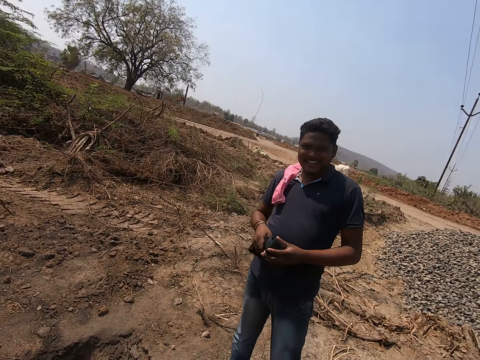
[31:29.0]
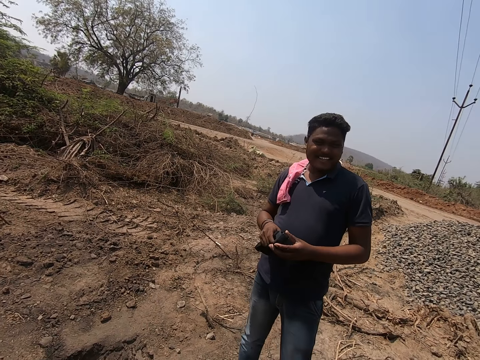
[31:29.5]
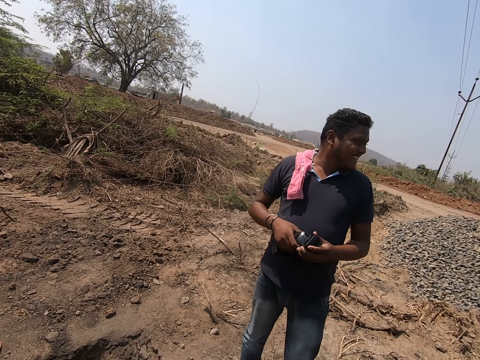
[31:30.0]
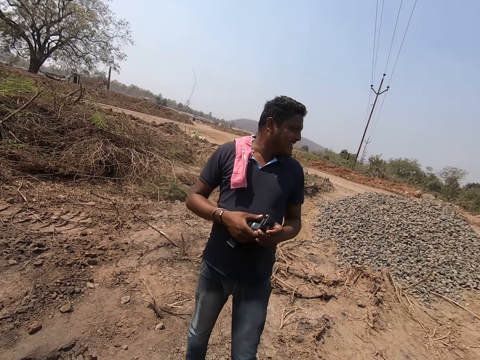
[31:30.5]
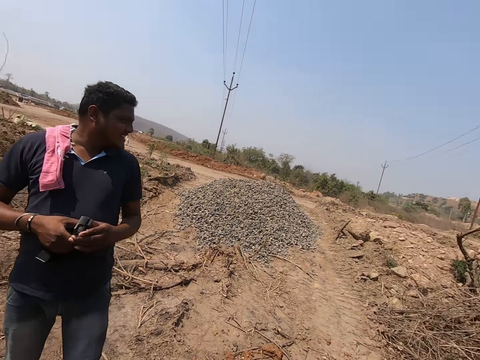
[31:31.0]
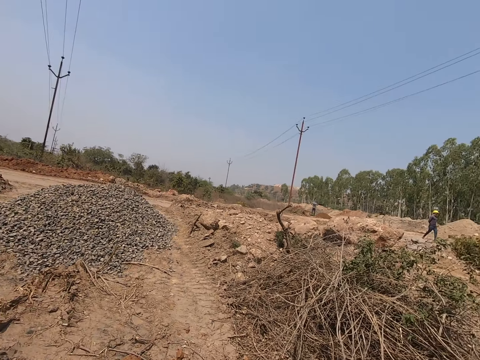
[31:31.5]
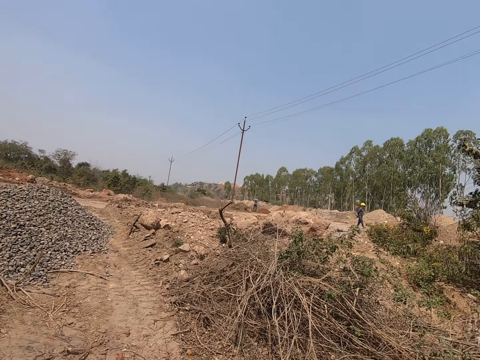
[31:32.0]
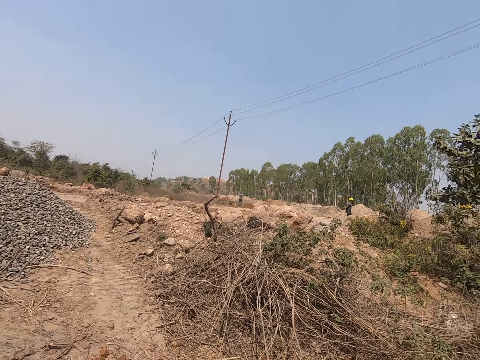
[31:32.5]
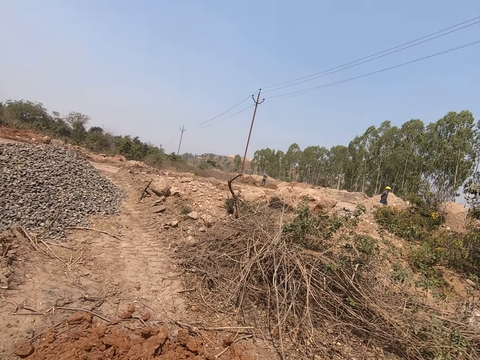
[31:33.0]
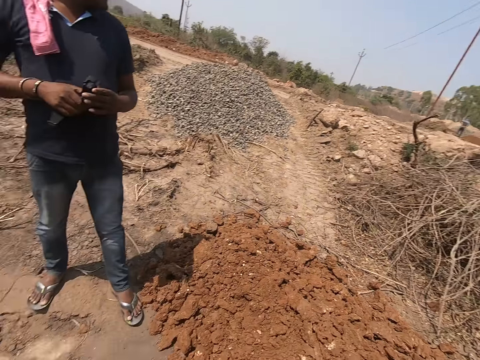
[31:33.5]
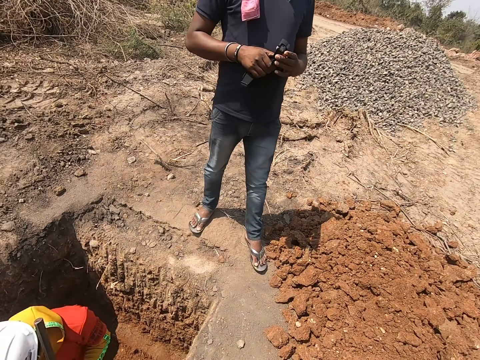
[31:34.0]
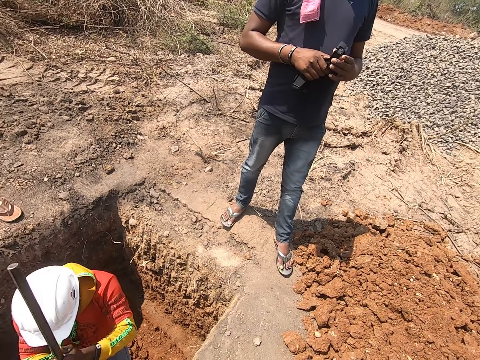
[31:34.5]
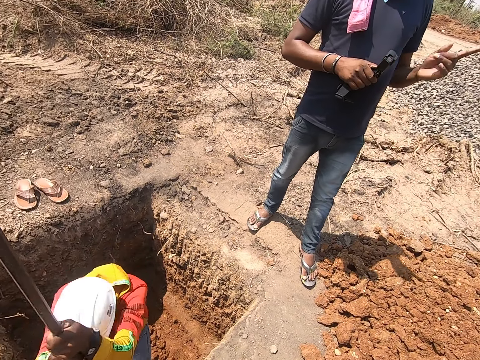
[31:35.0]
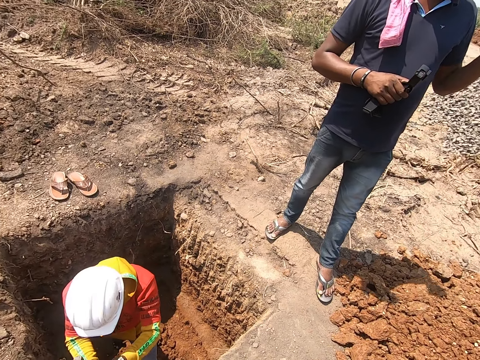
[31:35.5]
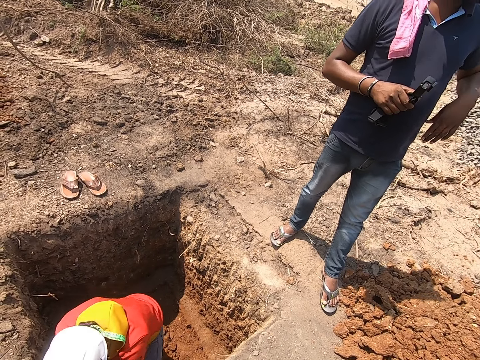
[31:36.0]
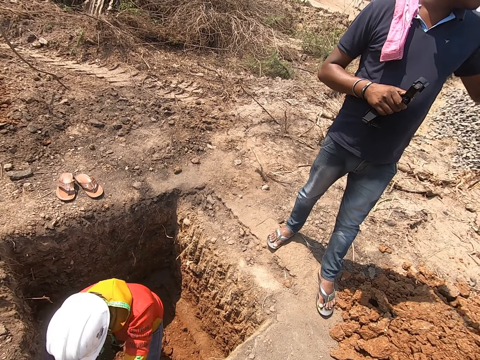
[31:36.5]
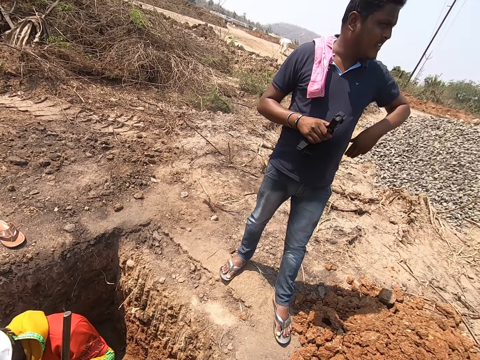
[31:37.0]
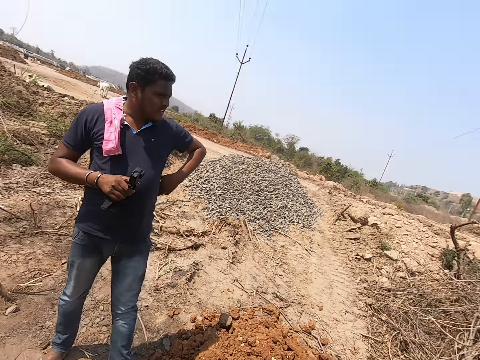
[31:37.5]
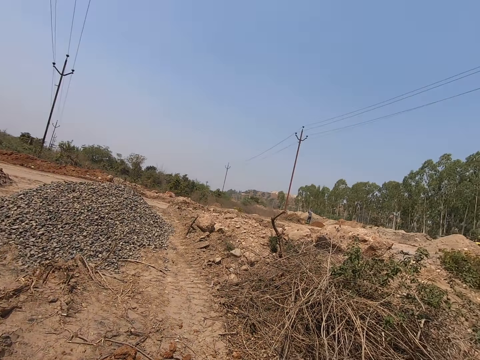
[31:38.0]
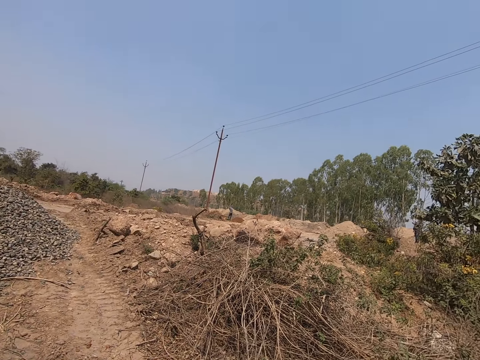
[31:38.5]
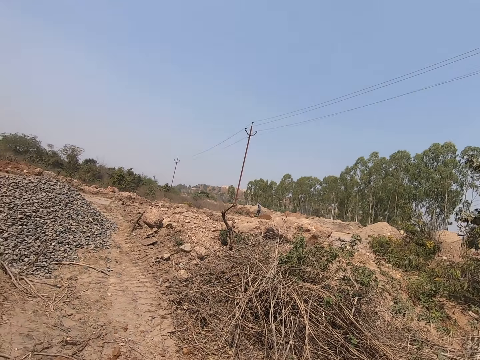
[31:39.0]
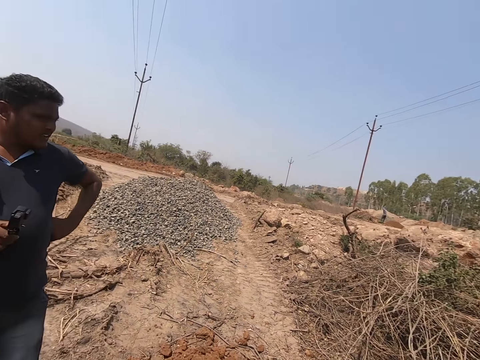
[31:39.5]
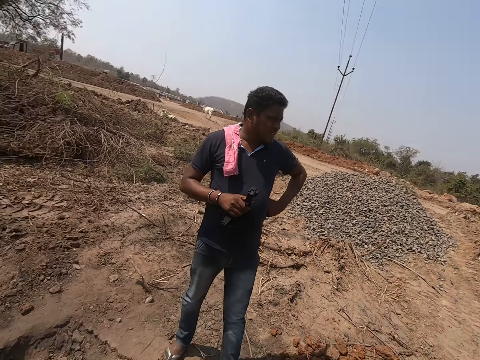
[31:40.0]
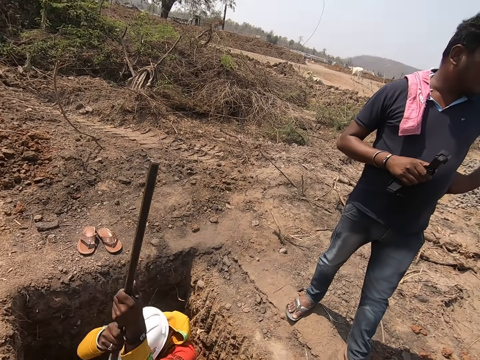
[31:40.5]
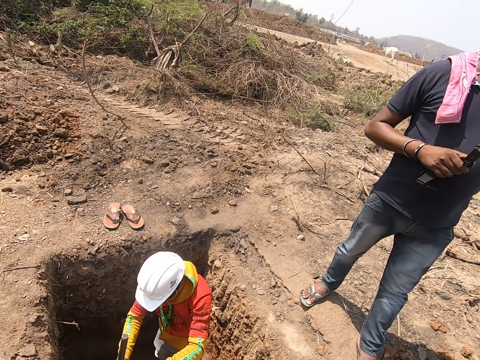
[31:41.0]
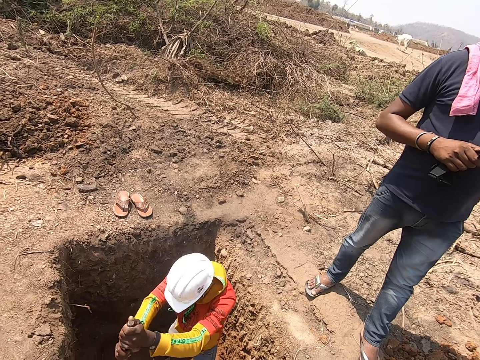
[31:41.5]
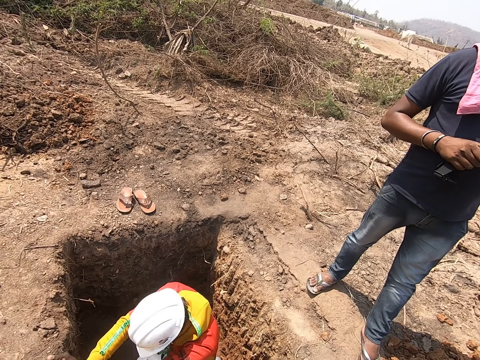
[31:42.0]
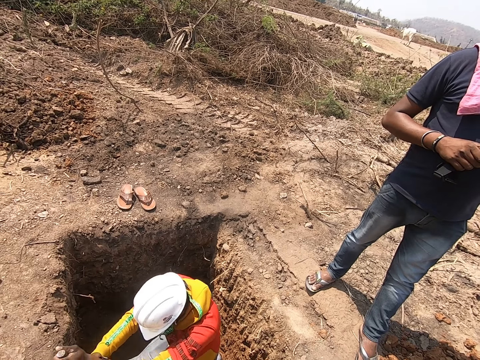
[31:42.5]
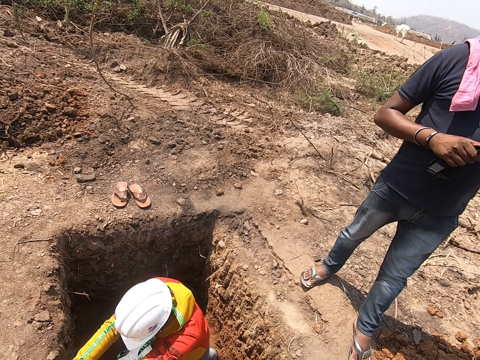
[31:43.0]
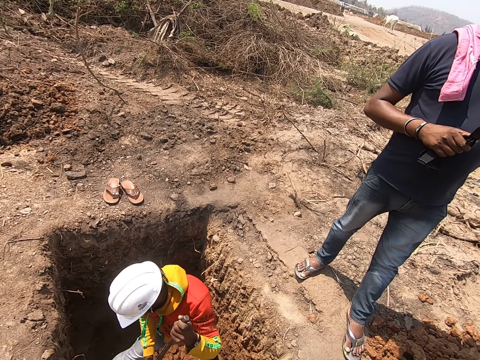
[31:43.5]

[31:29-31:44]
A man walks along the road. Another man hits the ground with the rod in his hands. The other man digs the ground with the rod in his hands. The other man hits the ground with the rod in his hands. The other man digs the ground with the rod in his hands.

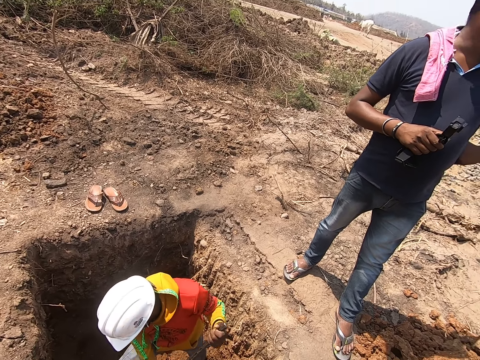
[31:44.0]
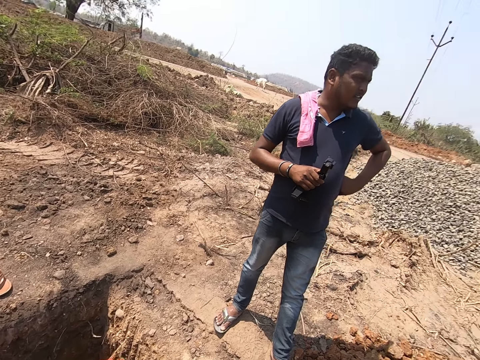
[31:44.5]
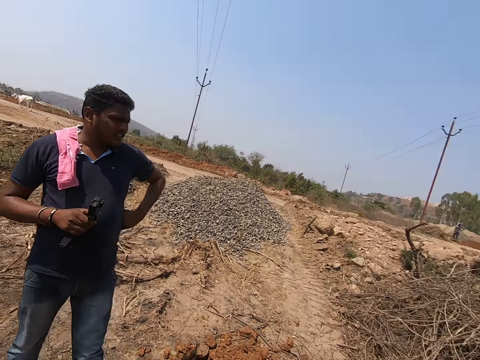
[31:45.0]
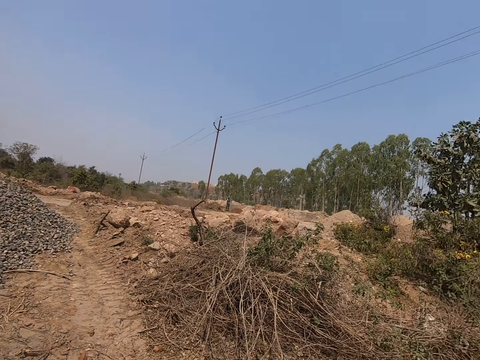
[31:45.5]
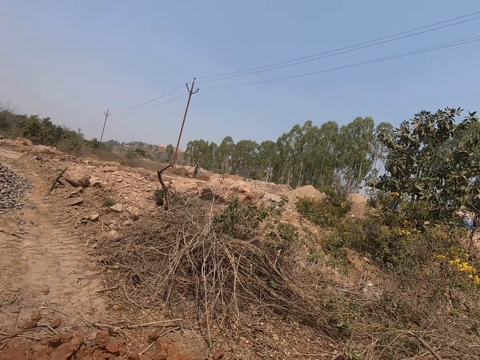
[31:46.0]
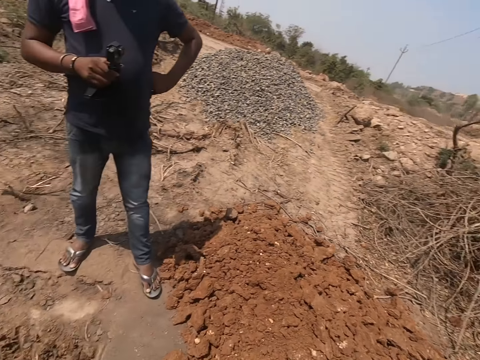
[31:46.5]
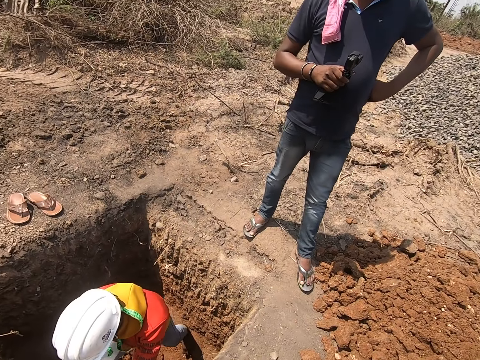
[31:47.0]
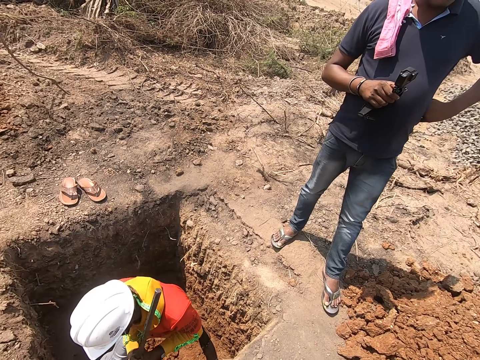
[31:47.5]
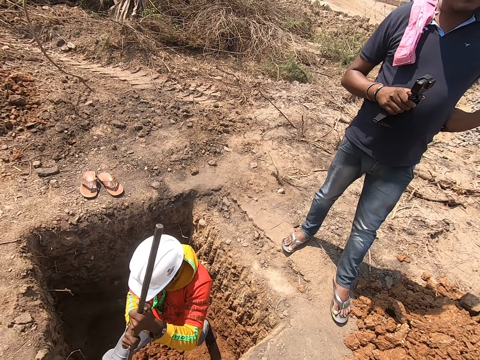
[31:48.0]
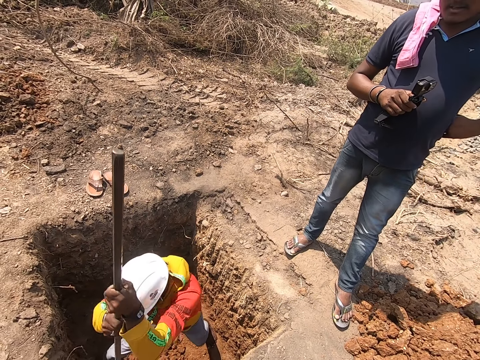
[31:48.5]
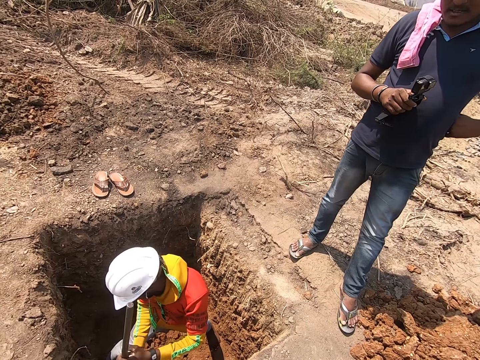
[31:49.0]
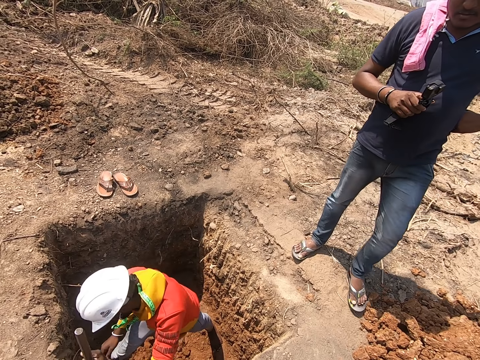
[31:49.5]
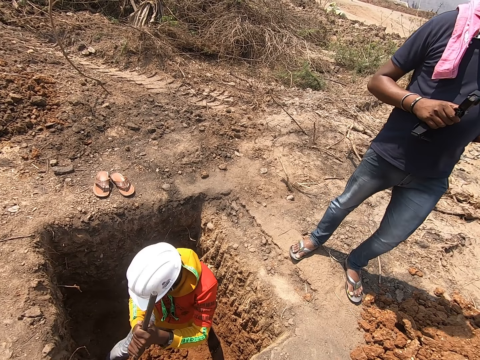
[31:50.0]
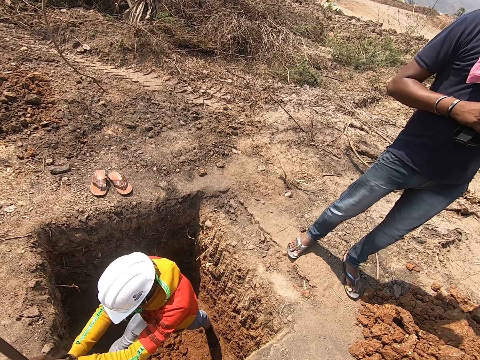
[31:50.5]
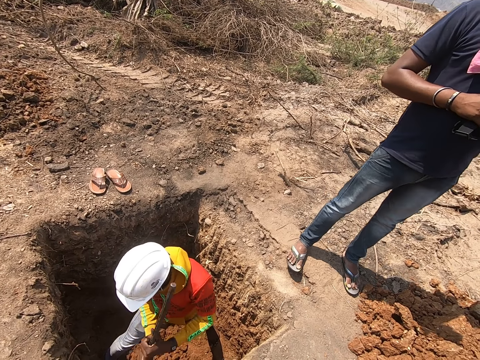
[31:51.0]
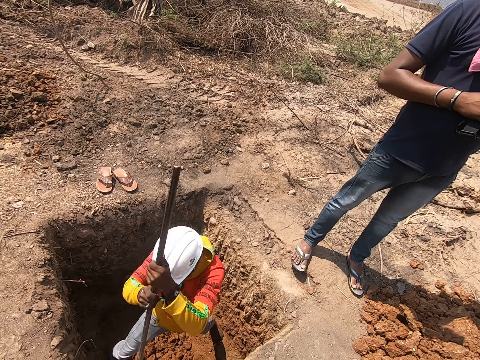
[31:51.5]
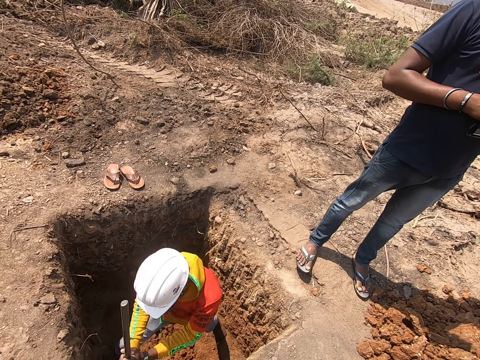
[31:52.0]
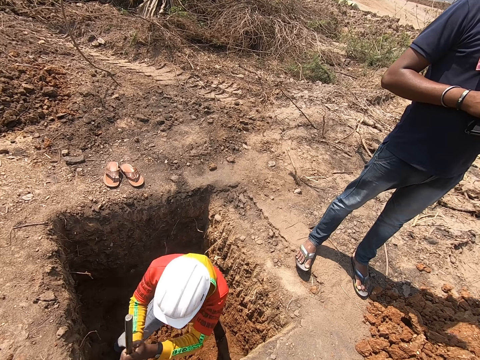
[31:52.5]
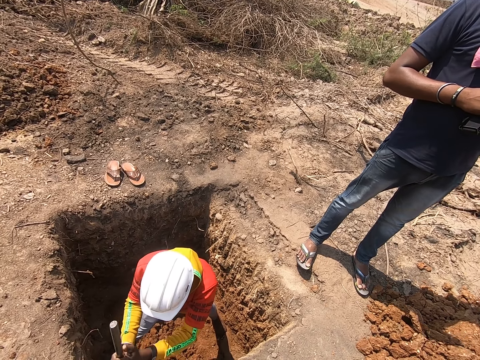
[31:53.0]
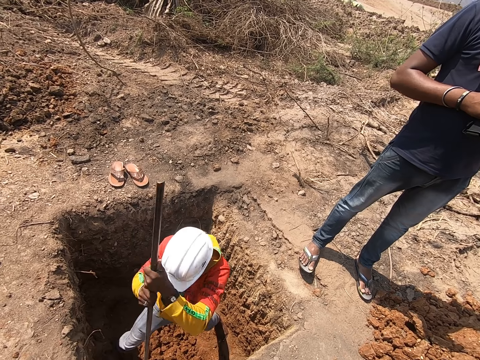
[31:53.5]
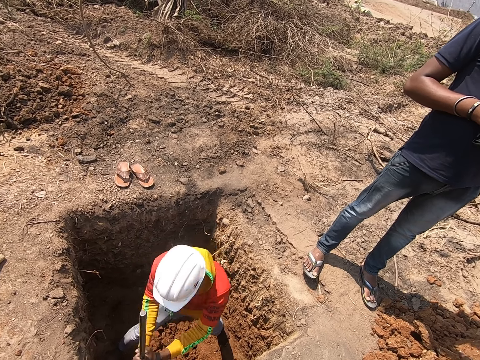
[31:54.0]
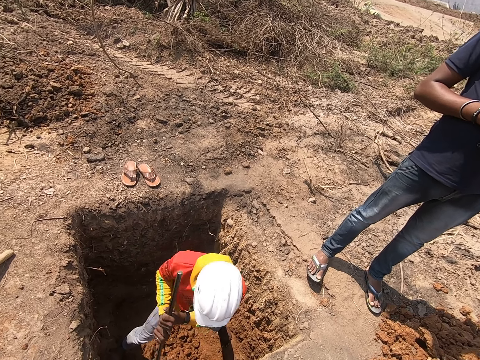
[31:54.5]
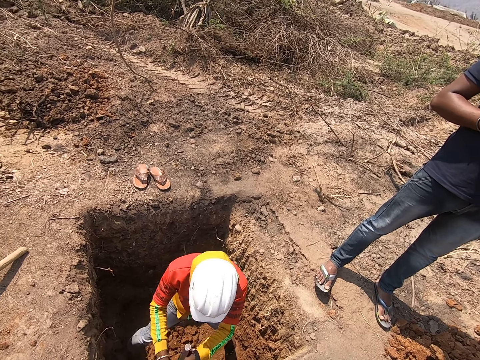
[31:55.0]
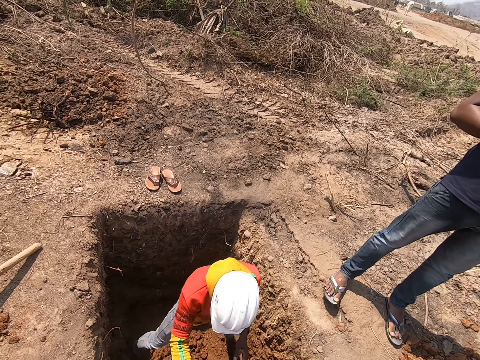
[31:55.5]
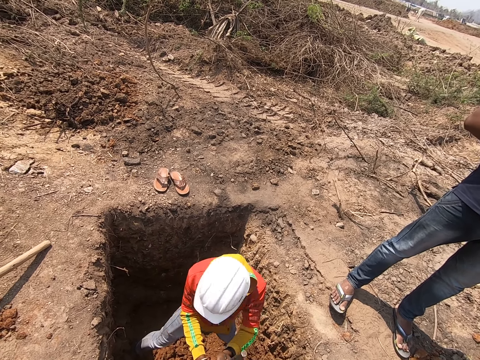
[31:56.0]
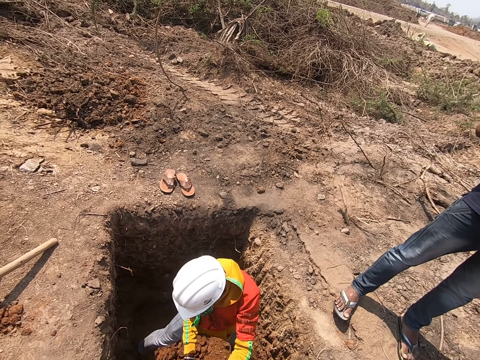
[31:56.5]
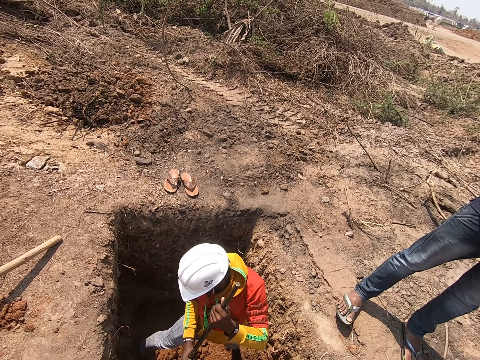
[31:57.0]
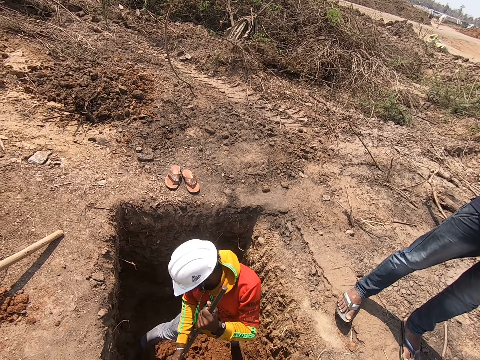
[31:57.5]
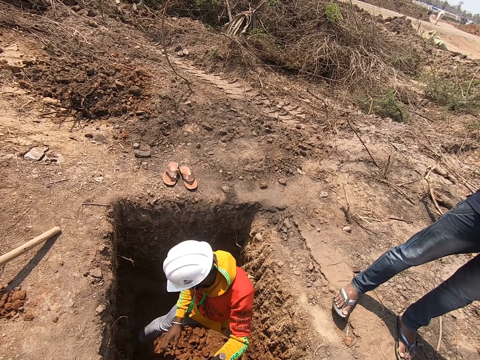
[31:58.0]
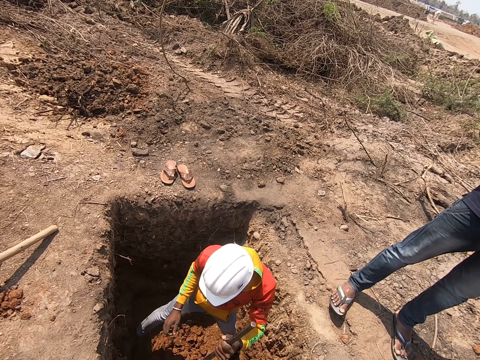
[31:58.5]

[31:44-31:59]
The camera wearer looks around. They speak. A man digs the ground of the pit with the long rod in his hands. The camera wearer looks at the hole.
